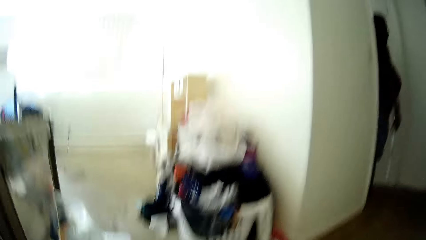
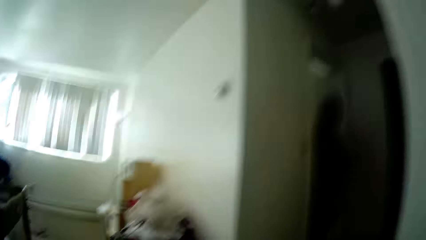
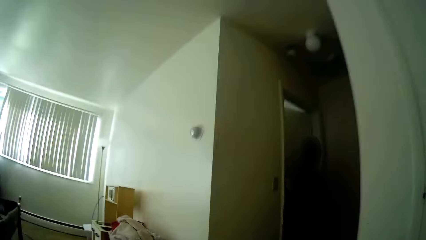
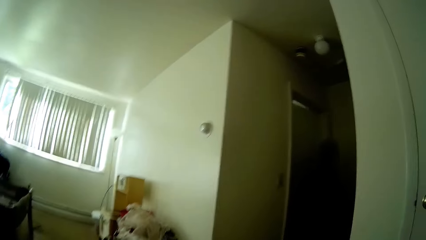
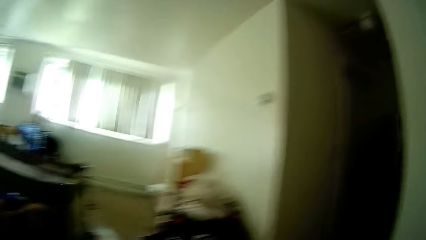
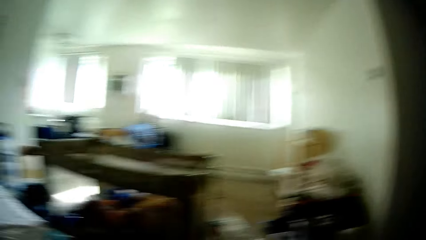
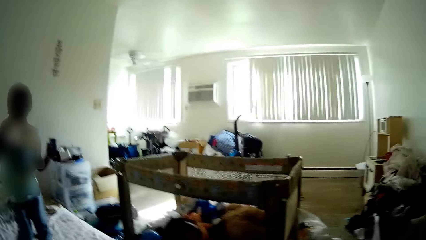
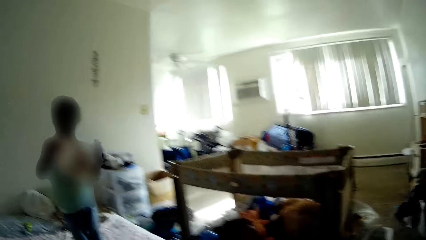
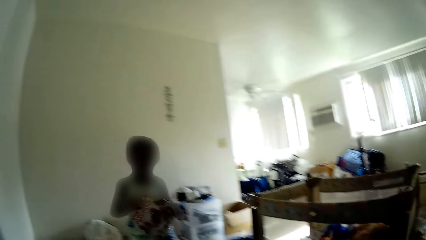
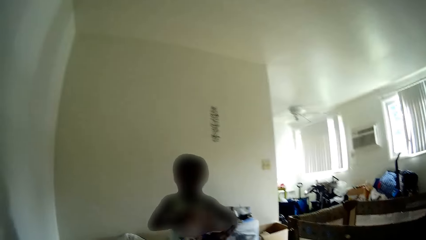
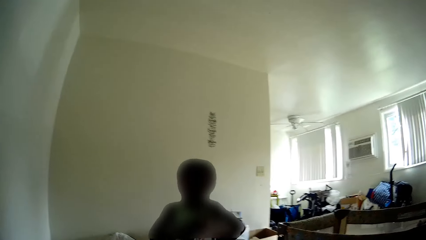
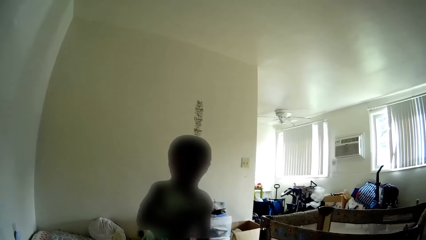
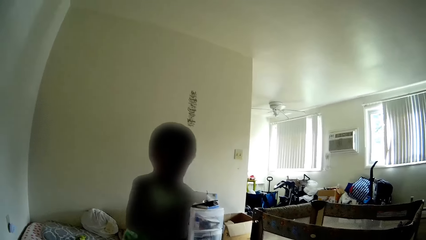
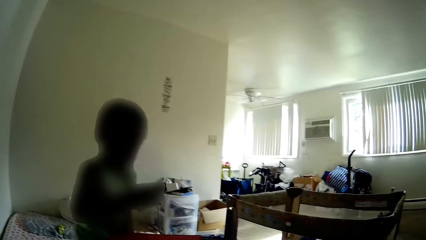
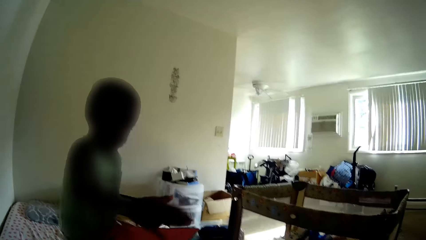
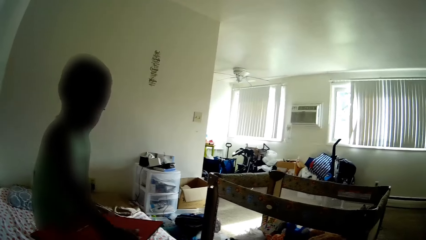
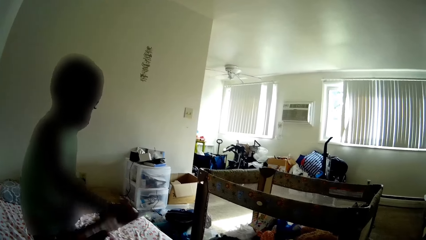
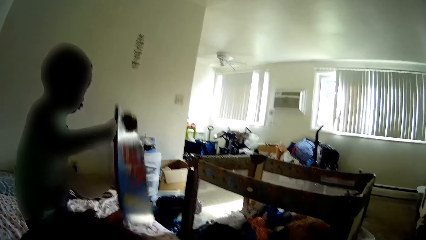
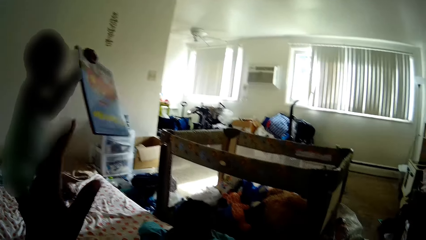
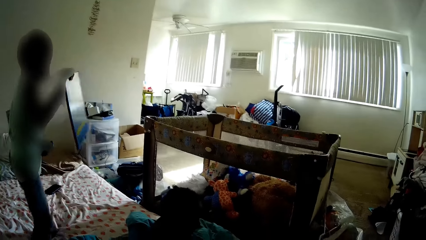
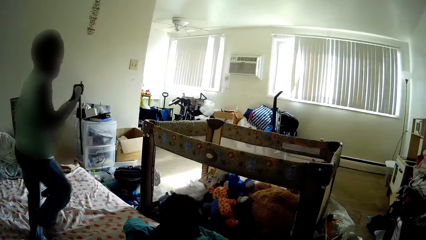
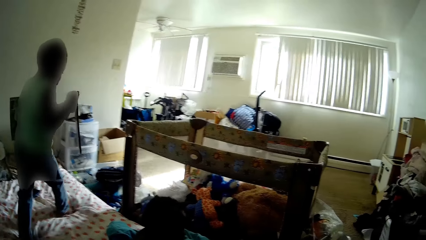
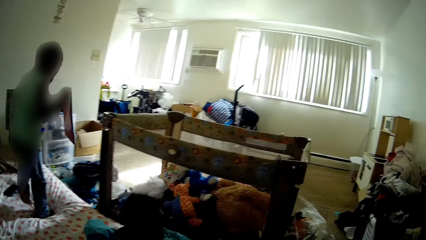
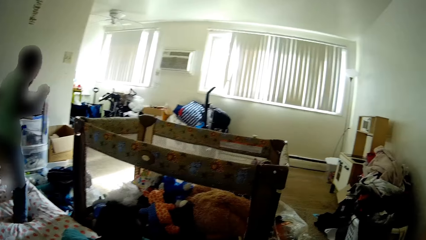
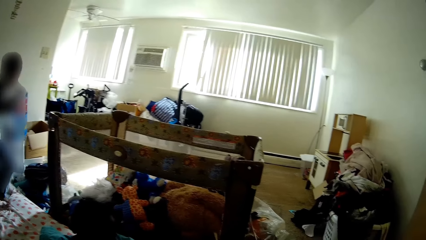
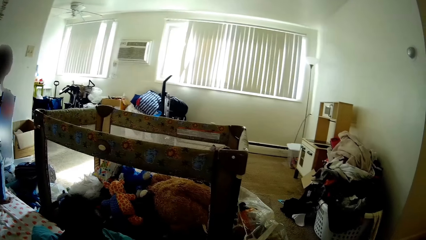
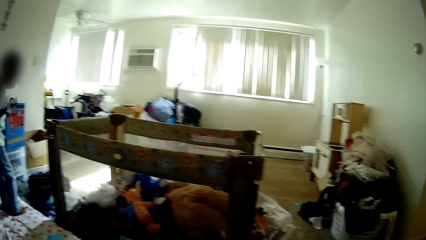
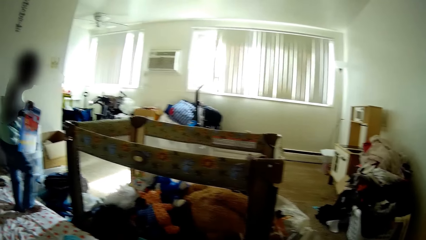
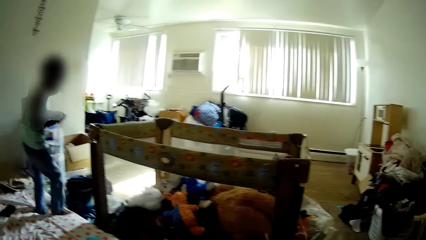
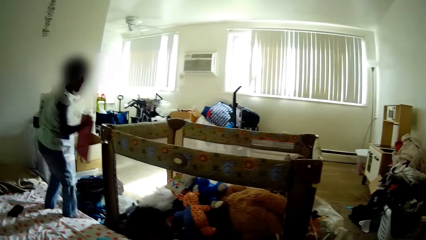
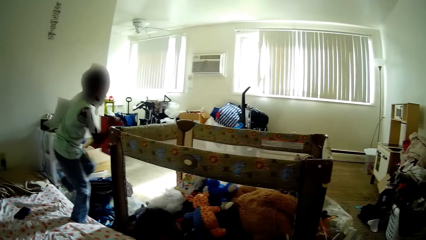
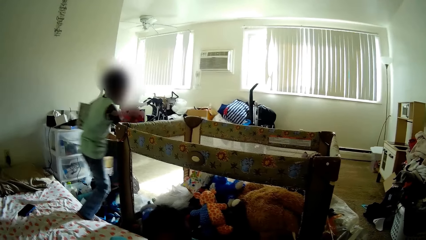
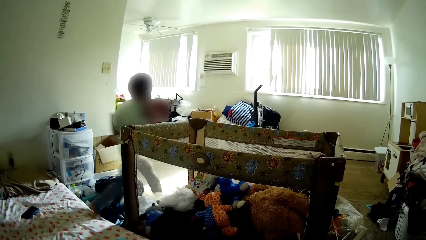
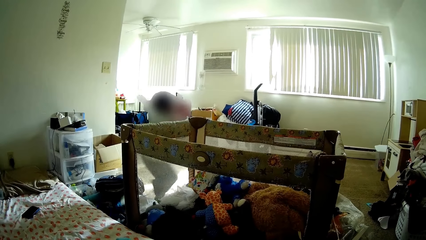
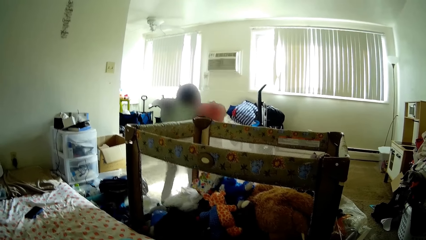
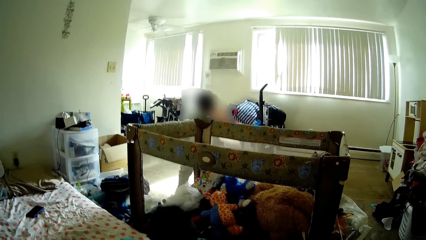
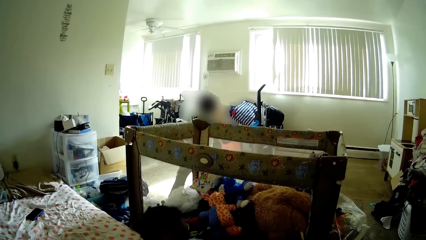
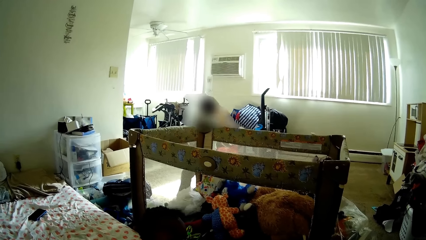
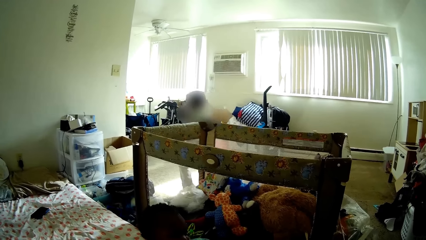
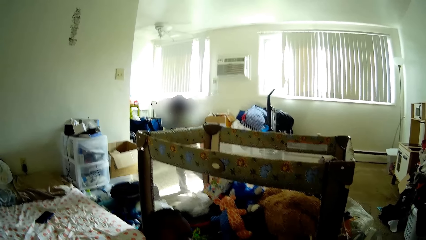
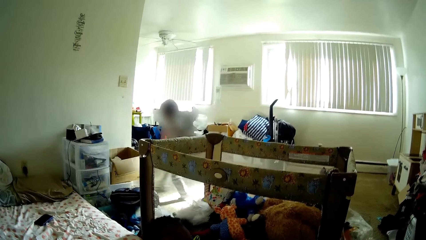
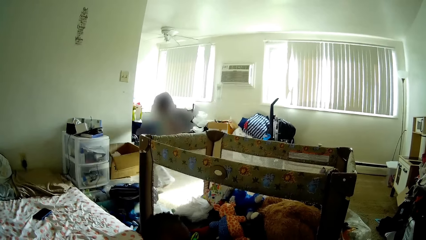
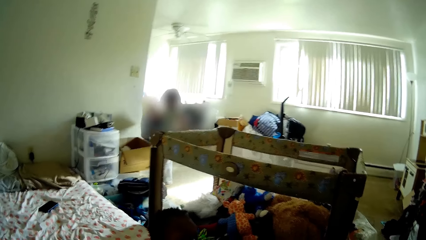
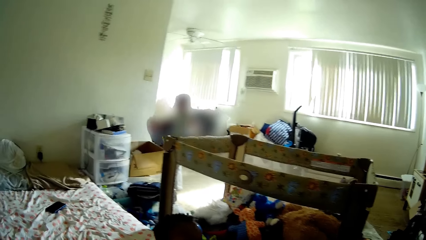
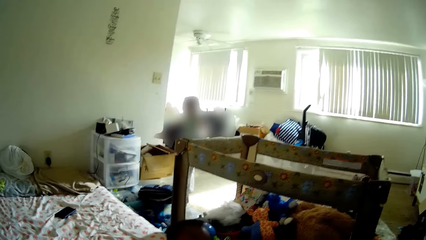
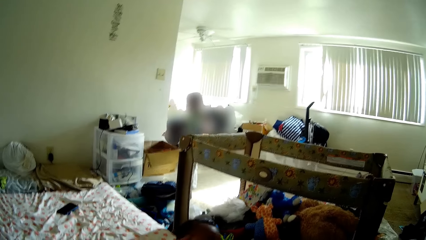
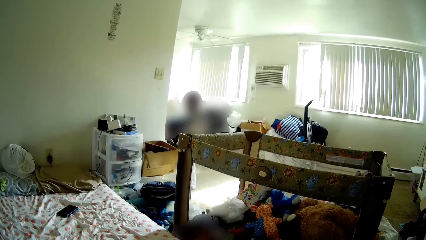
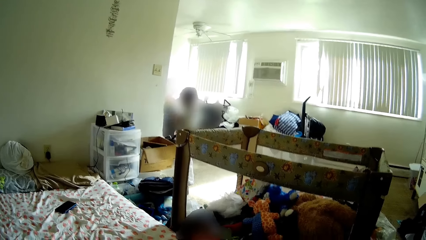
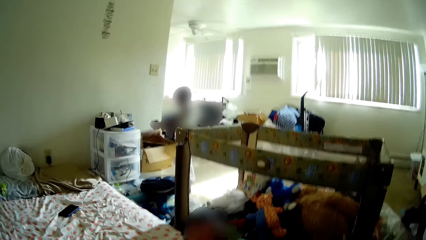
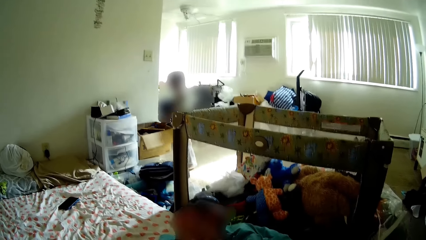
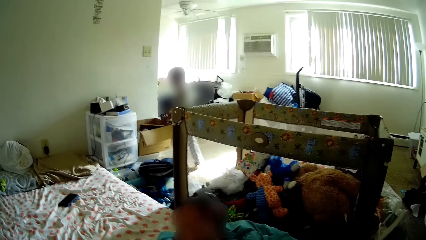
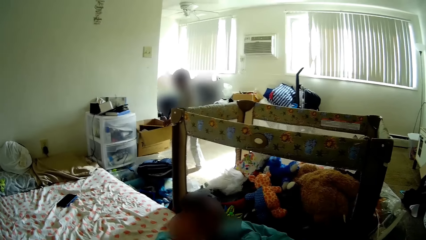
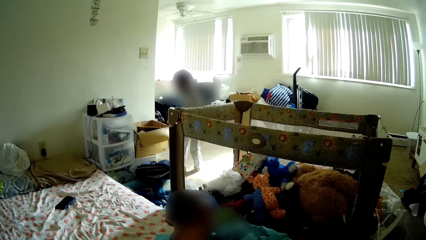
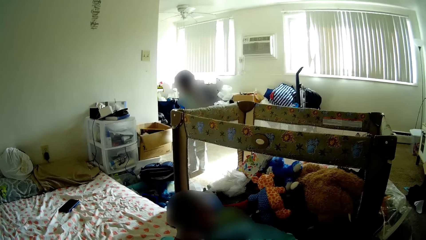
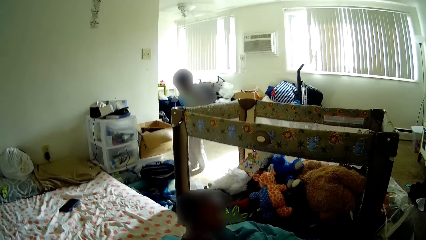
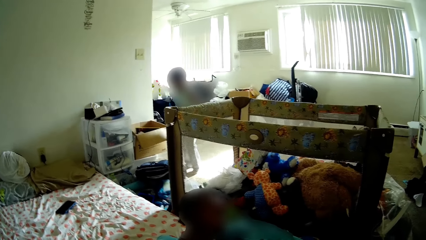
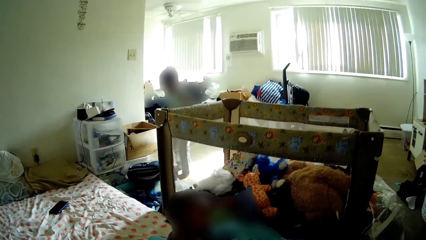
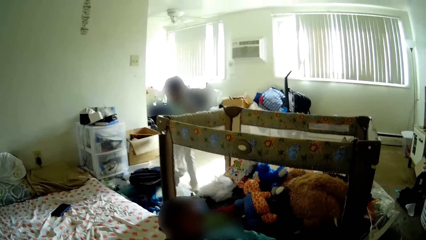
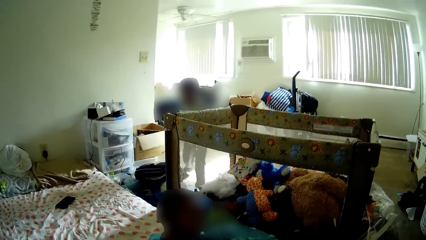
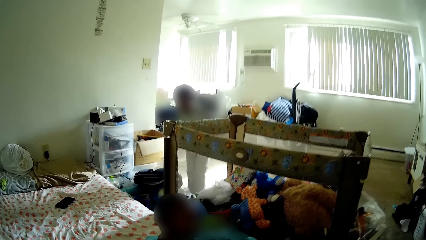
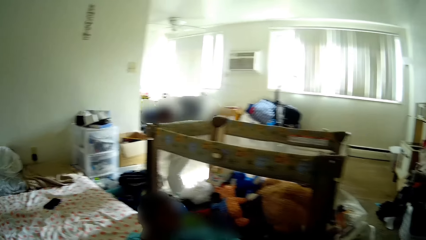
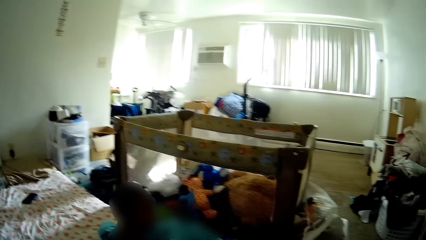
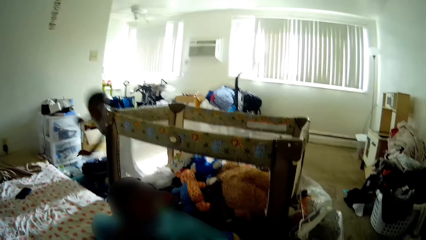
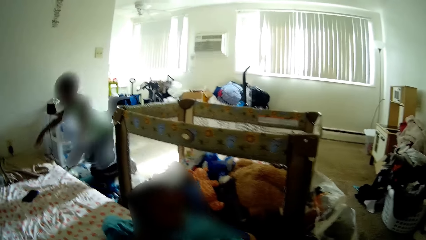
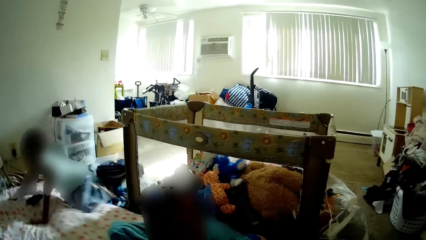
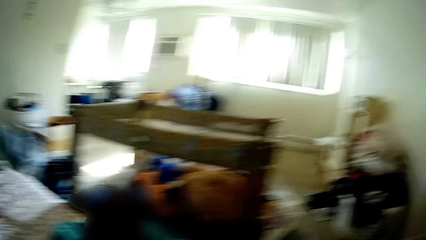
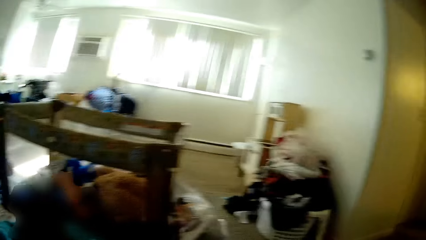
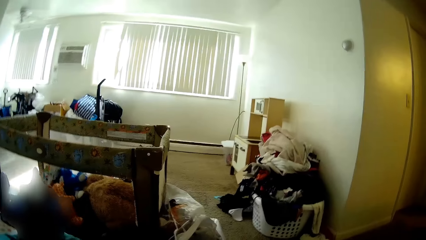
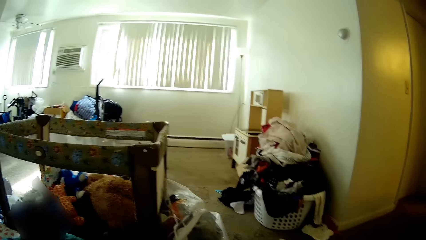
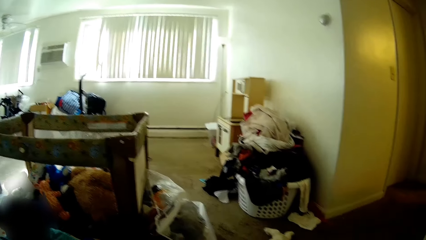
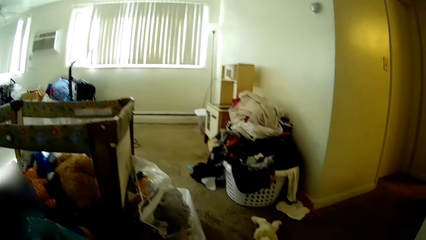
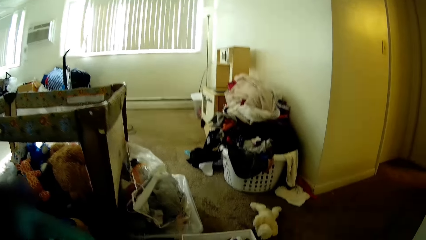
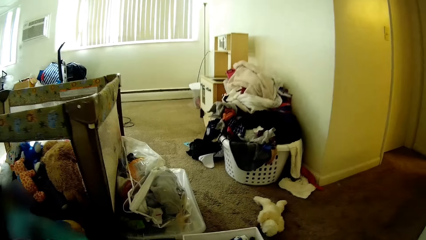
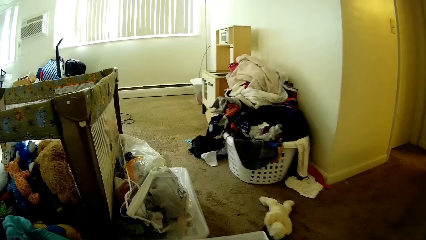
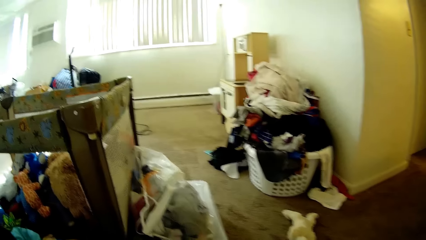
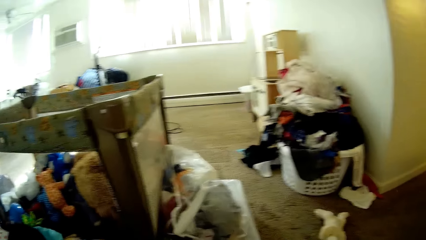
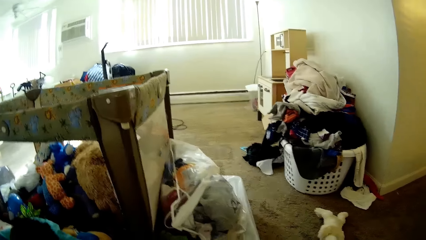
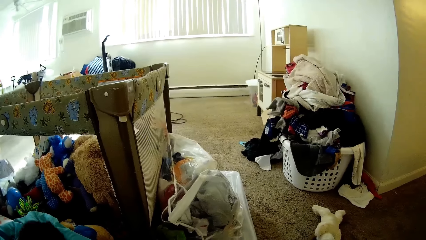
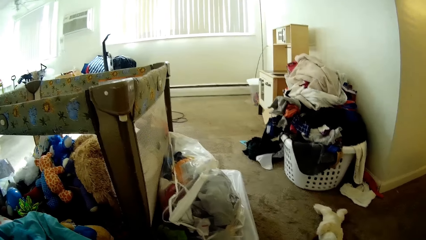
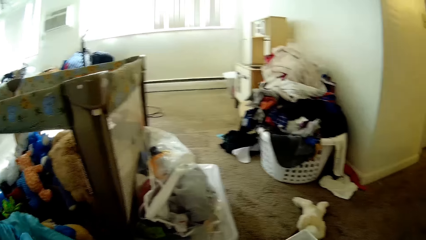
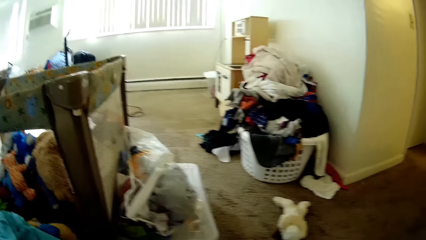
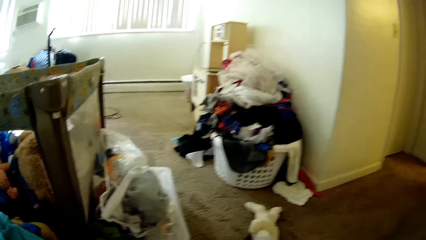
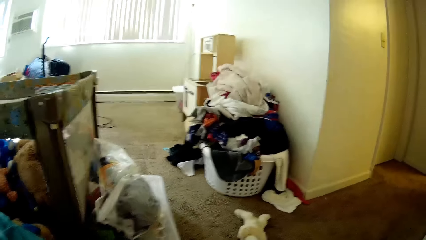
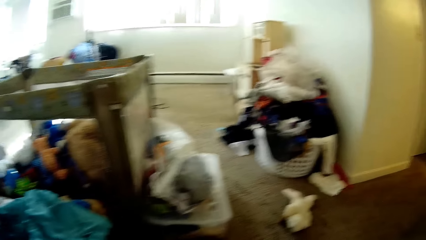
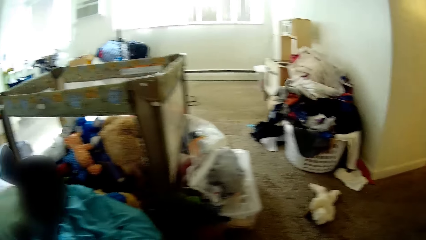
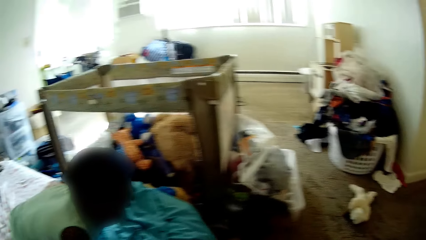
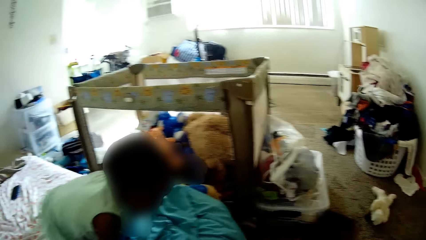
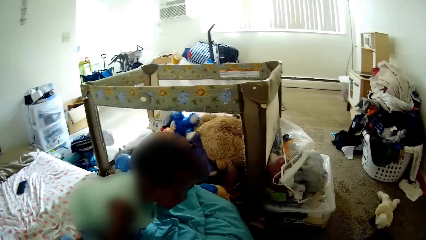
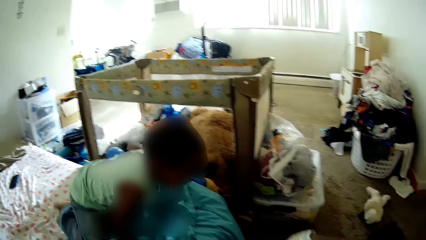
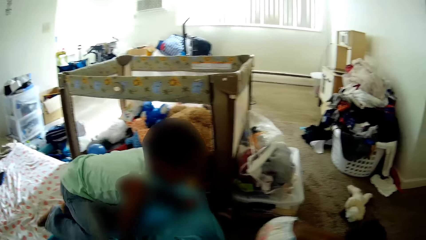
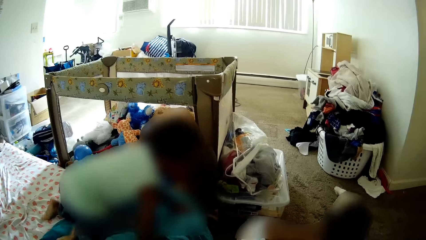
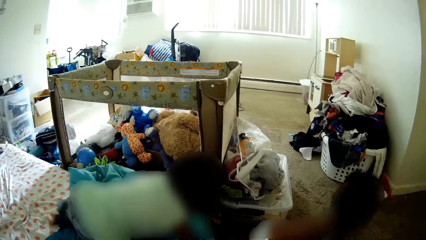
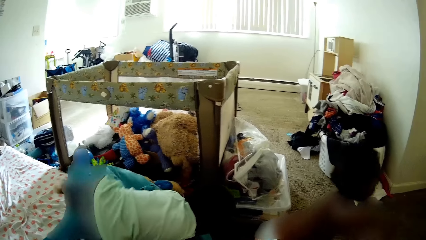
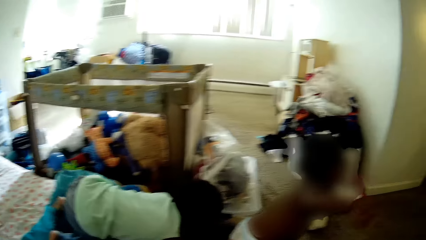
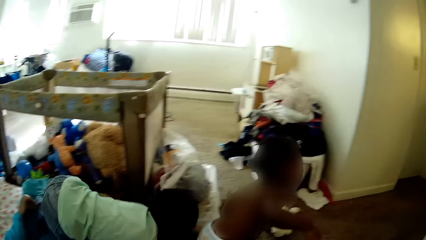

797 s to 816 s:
The camera wearer gives the boy a red book with her left hand. The boy drops the book in a carton with both hands.
